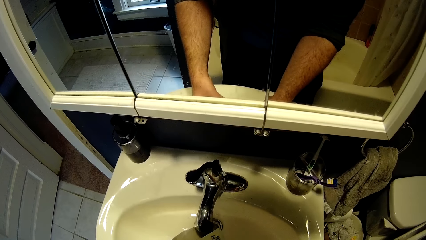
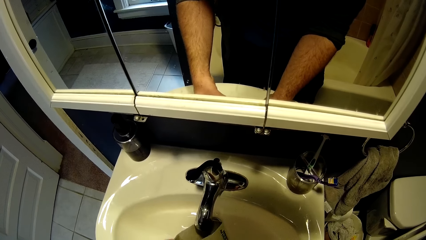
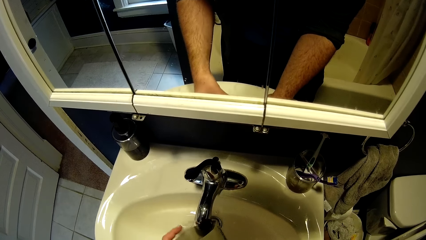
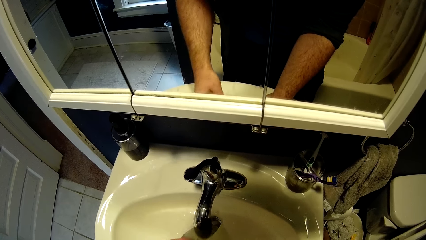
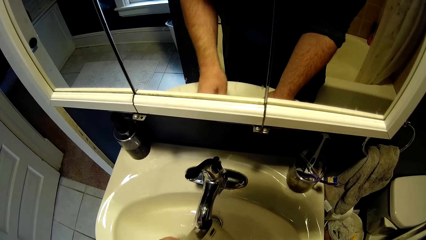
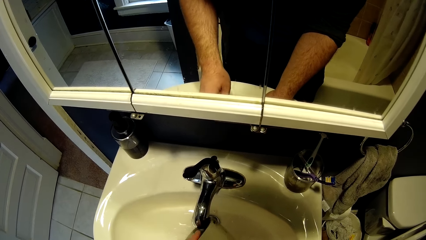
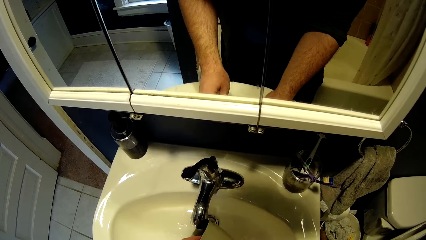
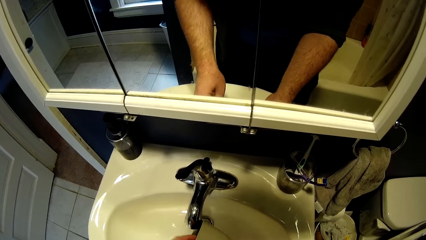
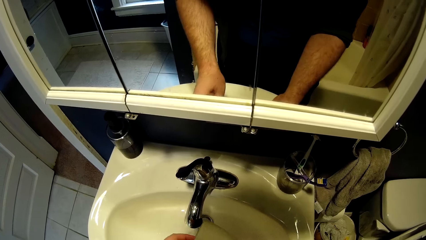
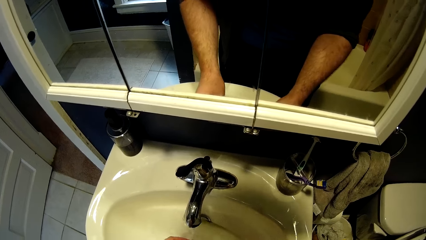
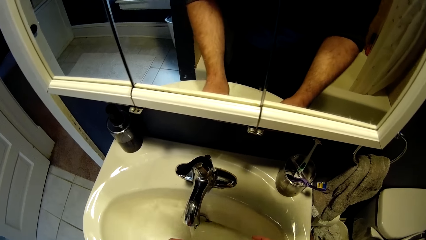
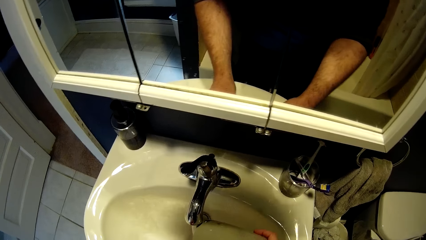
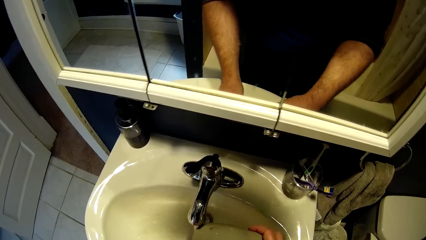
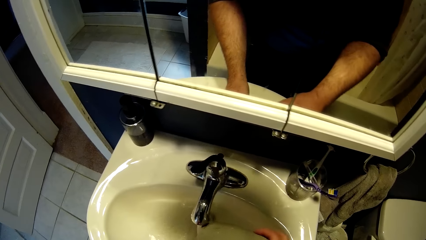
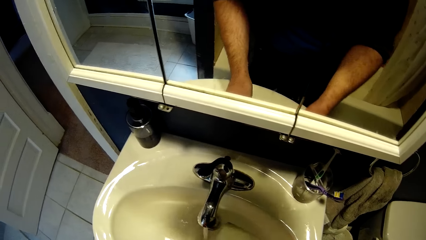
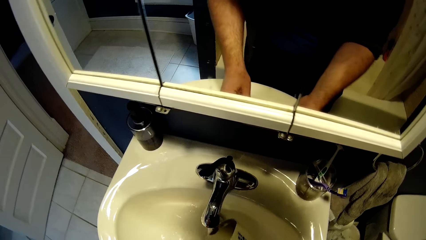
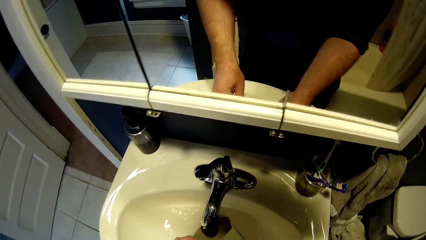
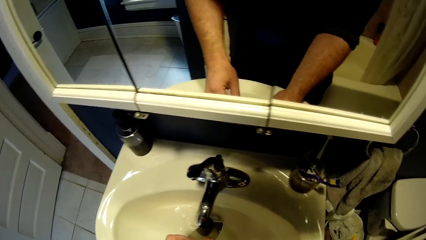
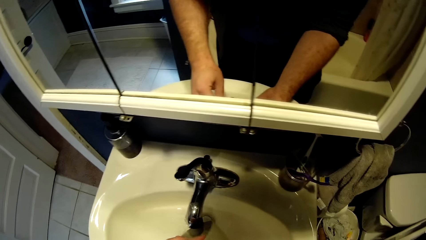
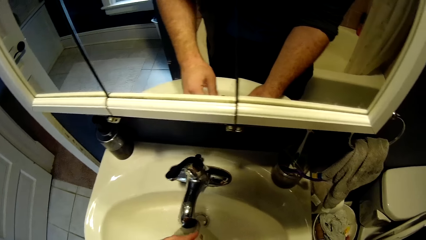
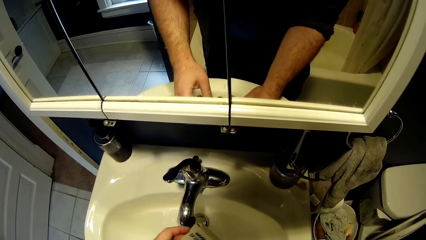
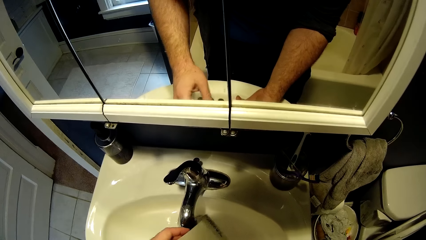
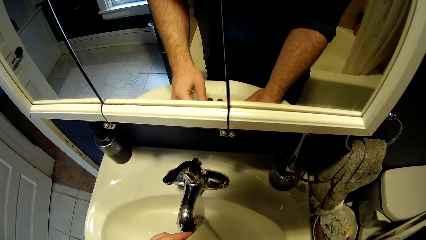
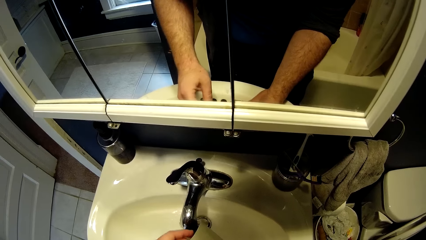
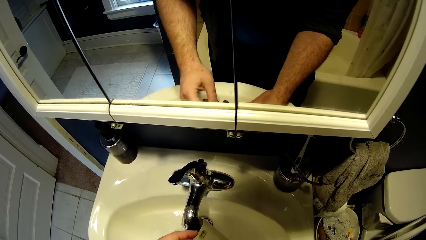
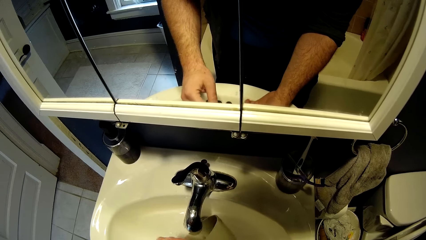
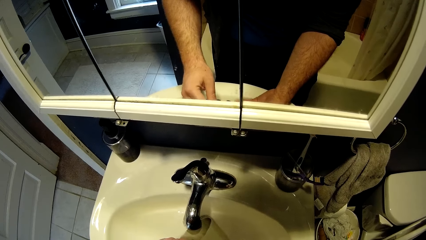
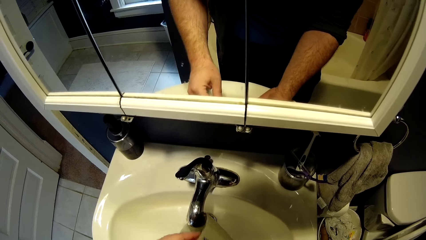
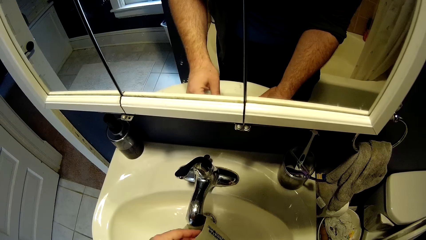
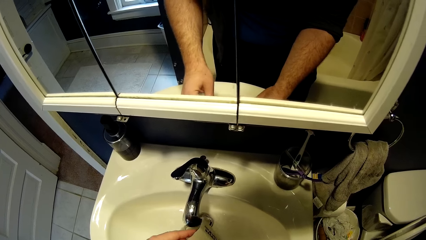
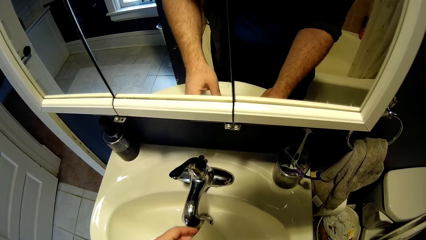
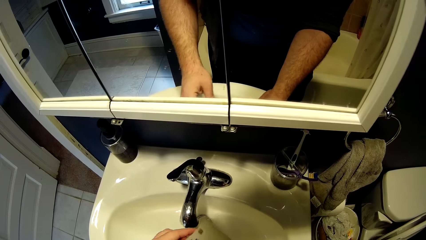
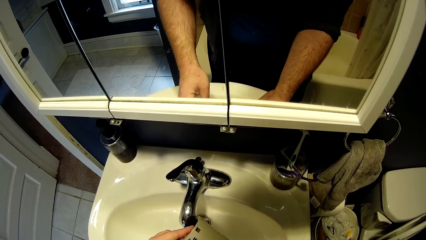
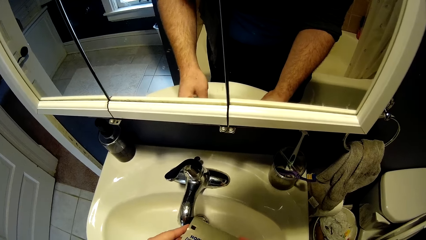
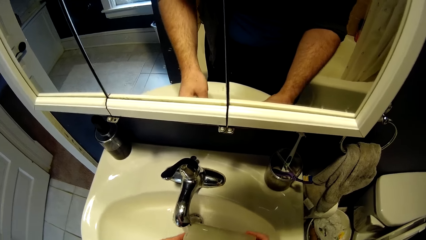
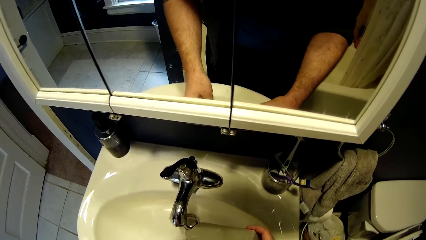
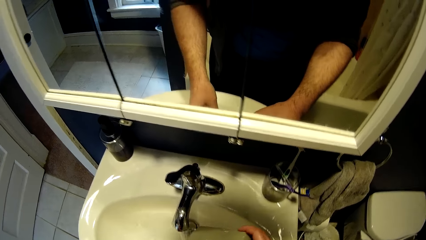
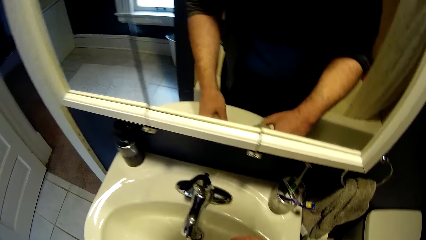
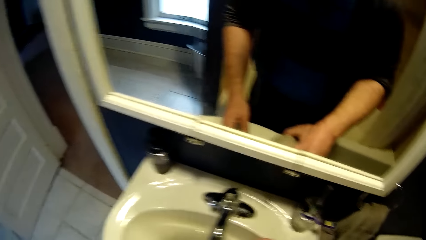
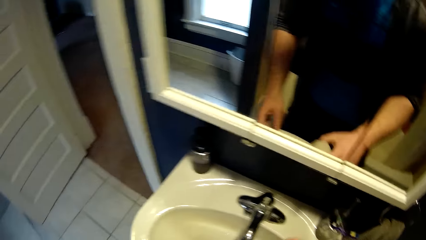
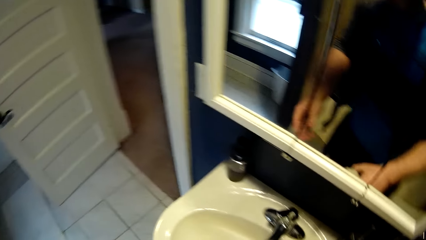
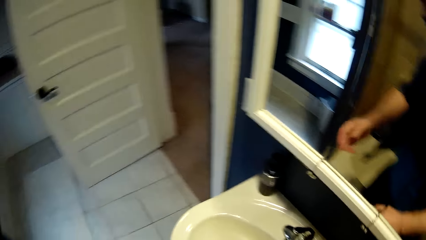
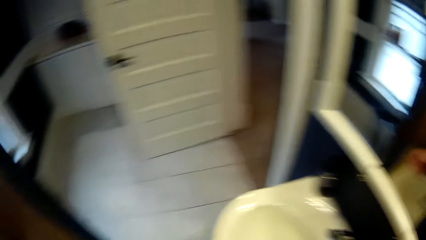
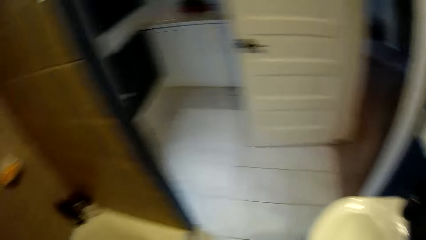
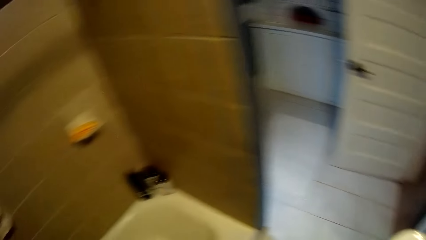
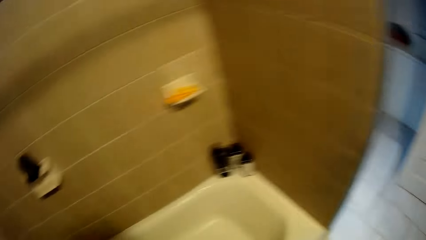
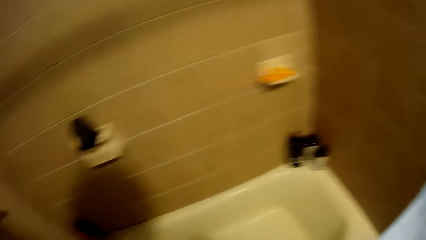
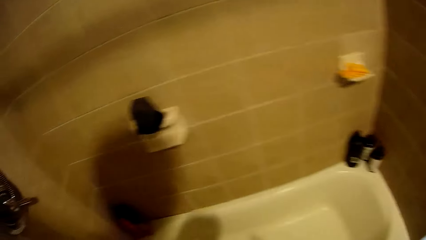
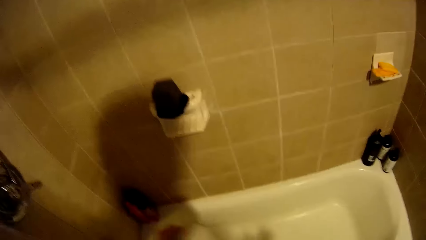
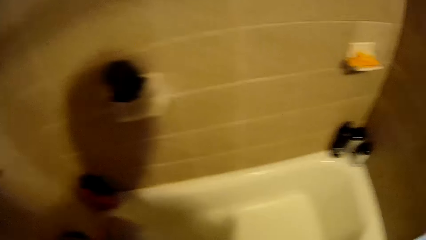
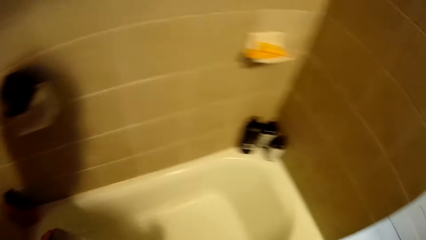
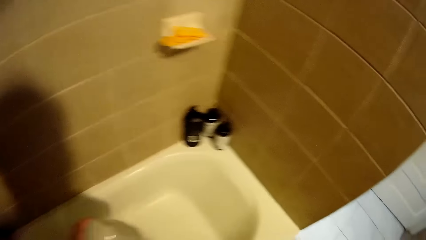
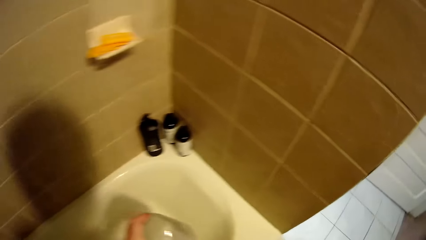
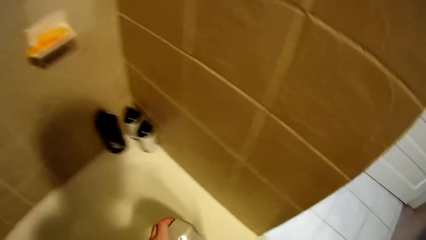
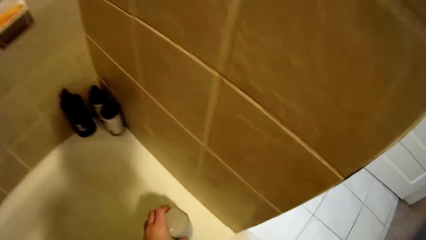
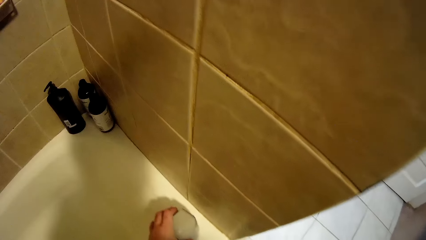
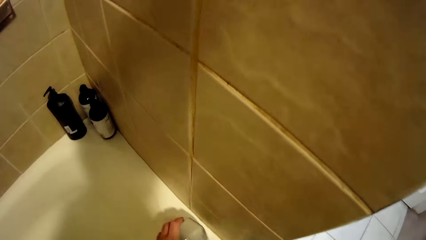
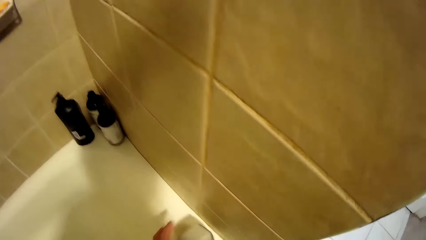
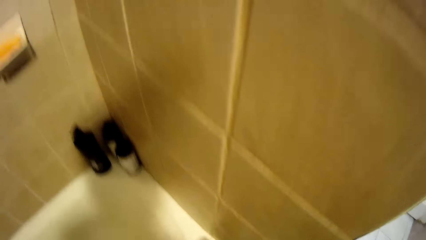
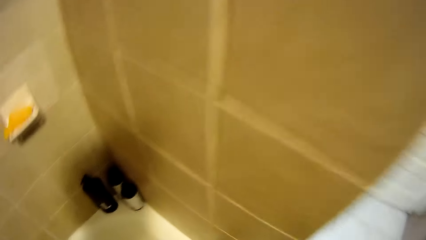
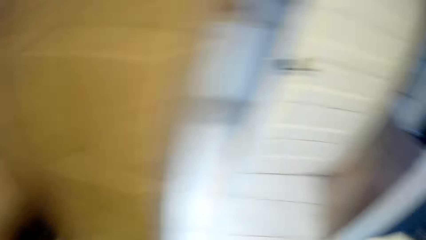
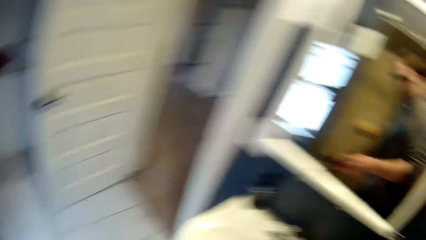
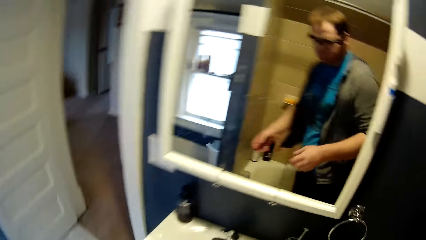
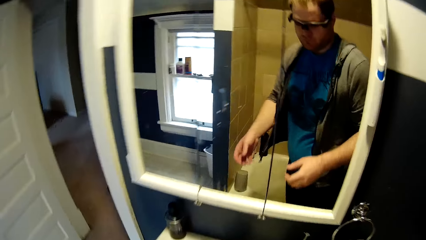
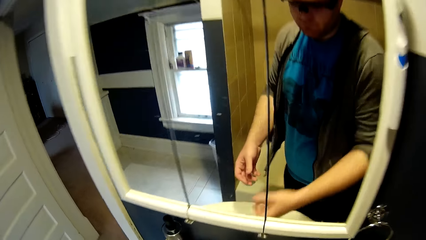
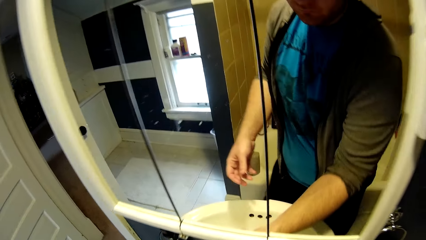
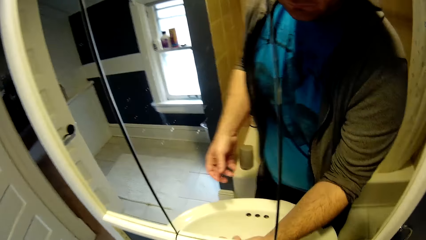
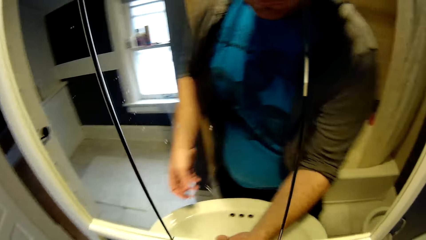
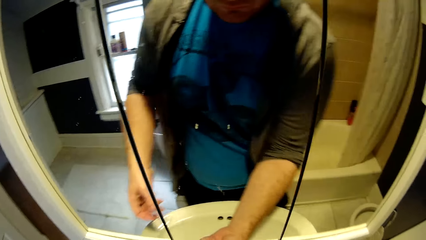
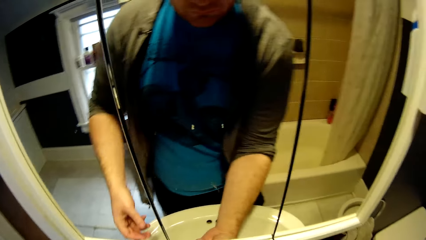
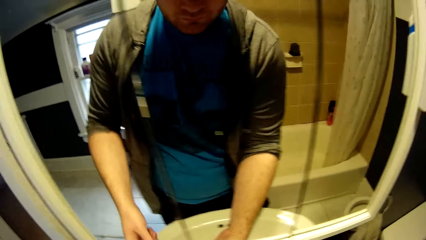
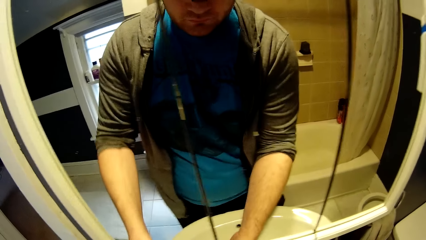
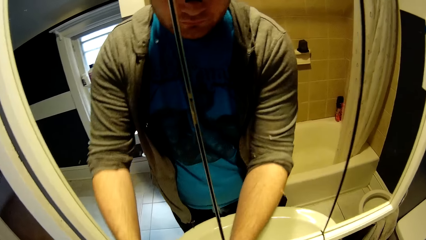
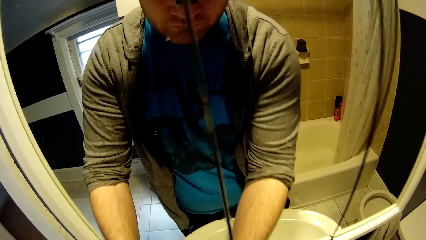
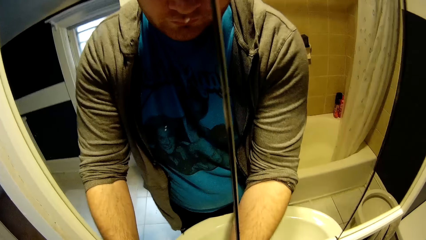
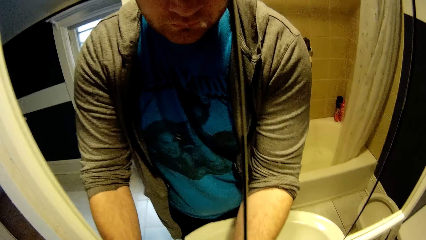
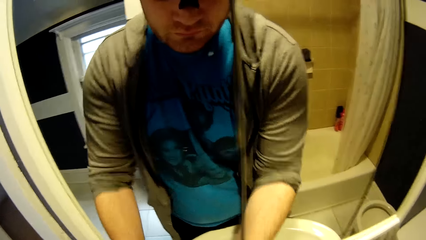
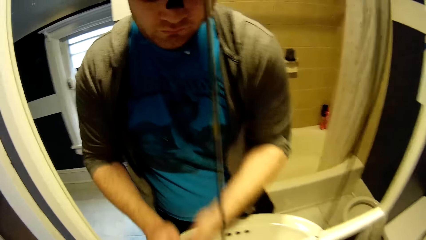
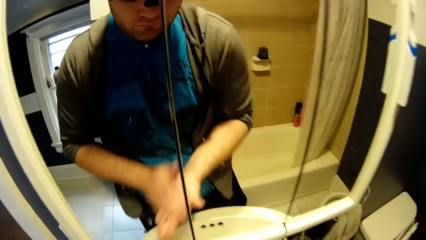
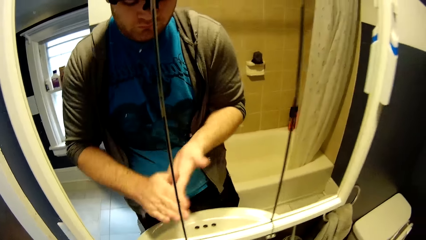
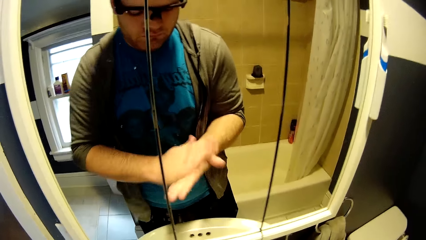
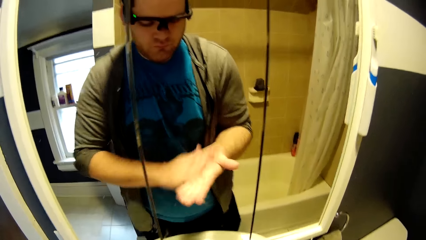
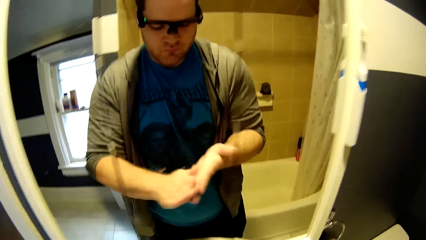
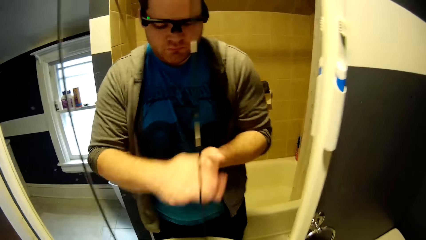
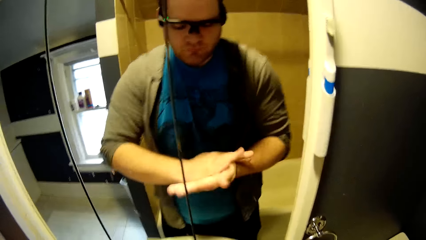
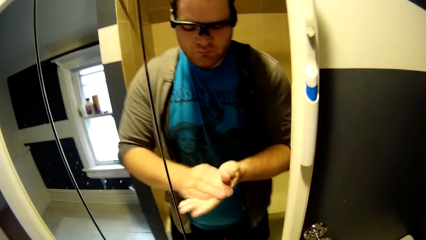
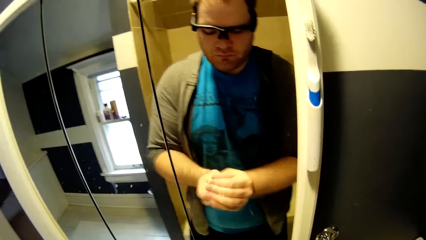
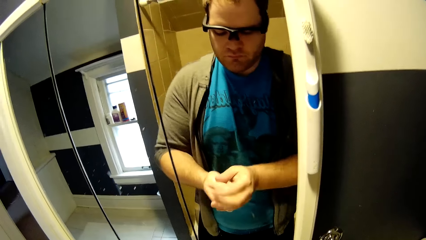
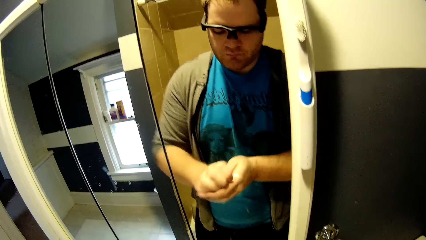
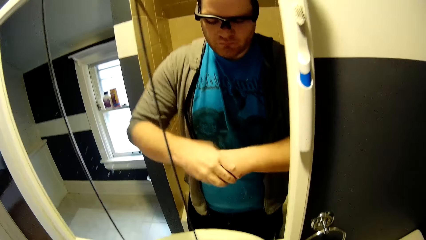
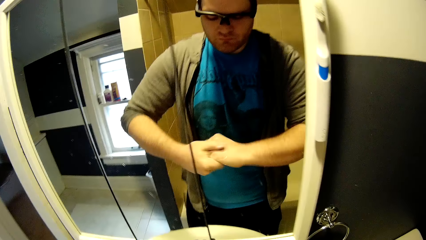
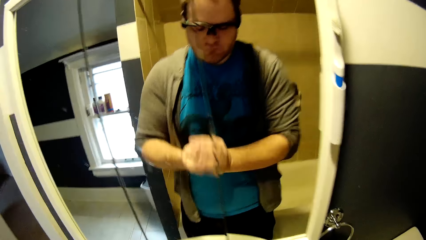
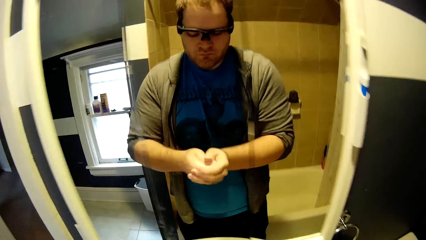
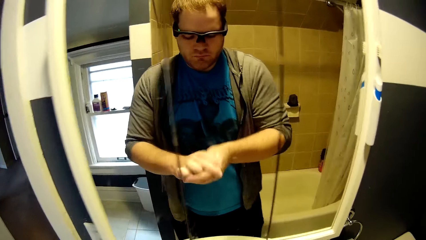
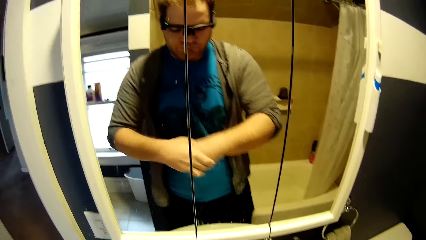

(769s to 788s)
The camera wearer turns around. He looks around the bathroom. He places the tin on the bathtub. He turns around. He washes his hand. He presses soap on his hand. He washes his hands.
